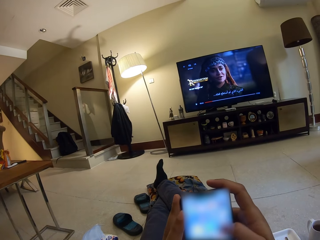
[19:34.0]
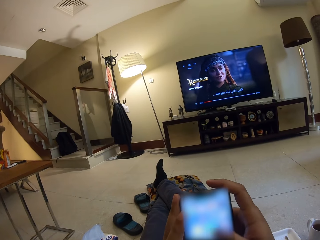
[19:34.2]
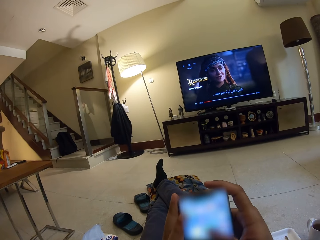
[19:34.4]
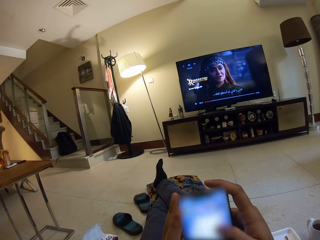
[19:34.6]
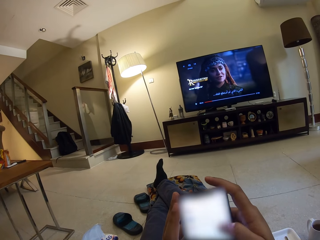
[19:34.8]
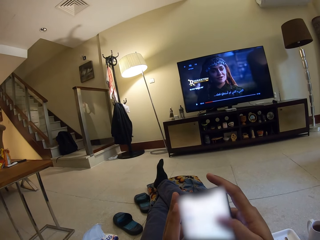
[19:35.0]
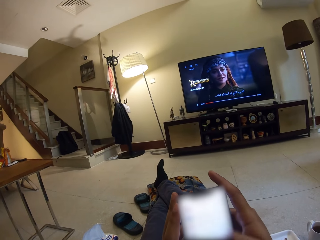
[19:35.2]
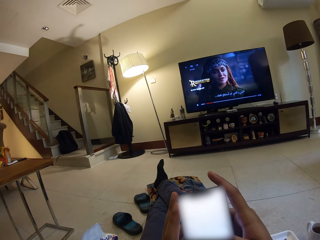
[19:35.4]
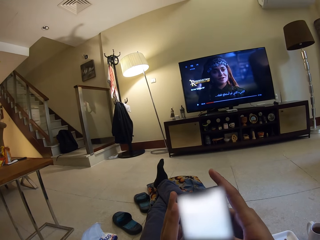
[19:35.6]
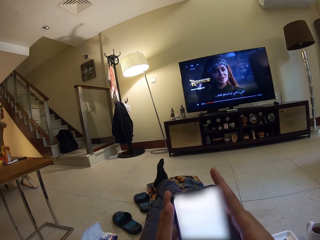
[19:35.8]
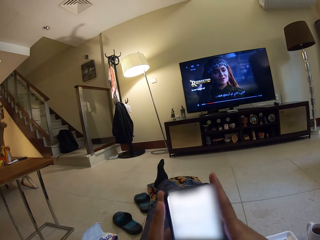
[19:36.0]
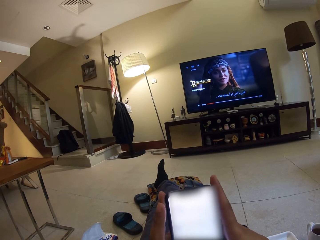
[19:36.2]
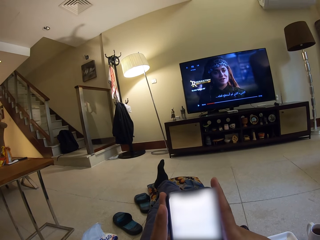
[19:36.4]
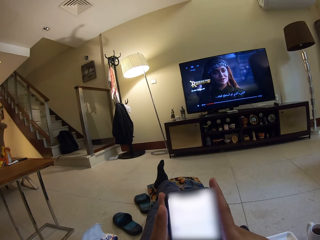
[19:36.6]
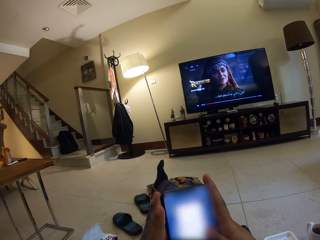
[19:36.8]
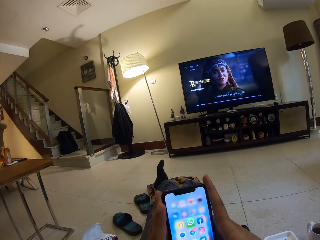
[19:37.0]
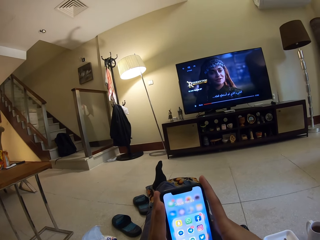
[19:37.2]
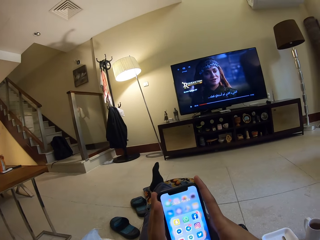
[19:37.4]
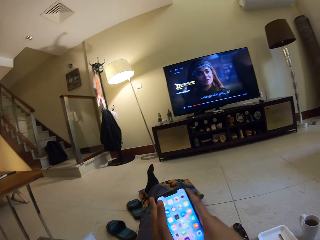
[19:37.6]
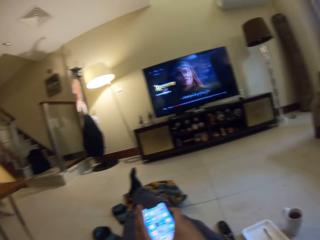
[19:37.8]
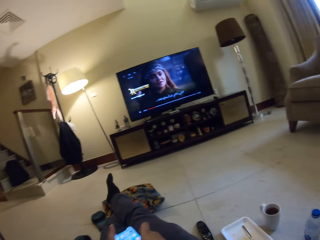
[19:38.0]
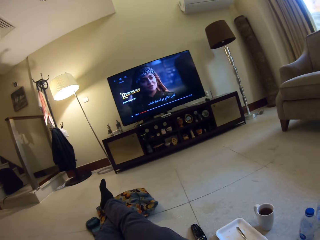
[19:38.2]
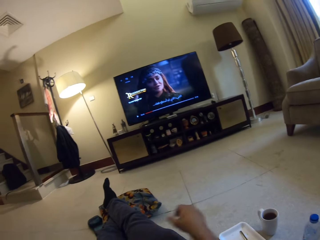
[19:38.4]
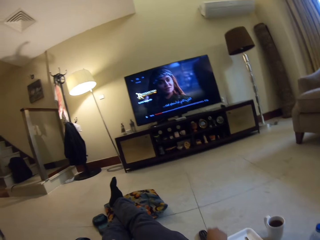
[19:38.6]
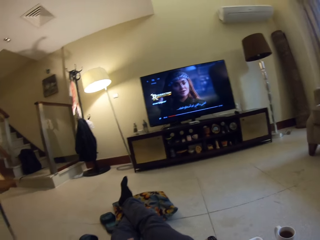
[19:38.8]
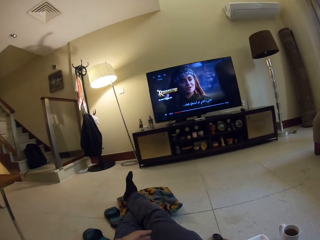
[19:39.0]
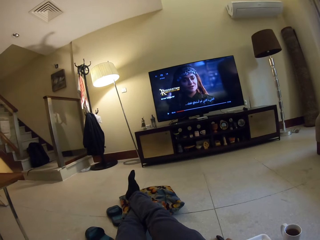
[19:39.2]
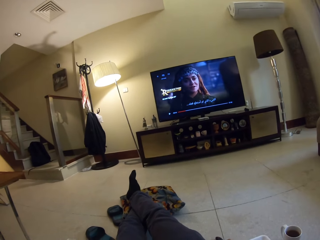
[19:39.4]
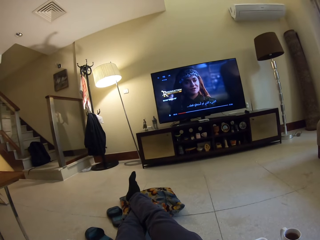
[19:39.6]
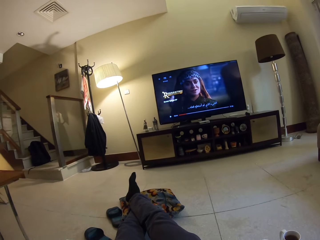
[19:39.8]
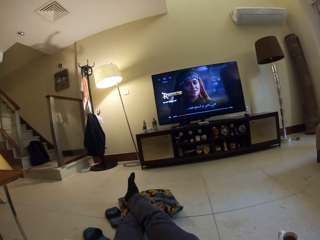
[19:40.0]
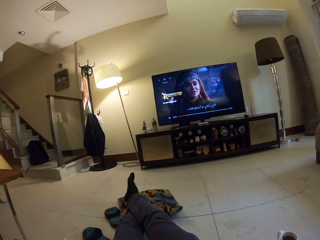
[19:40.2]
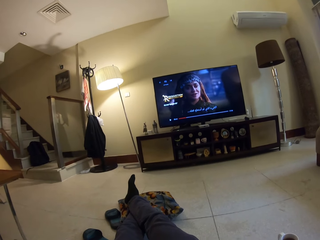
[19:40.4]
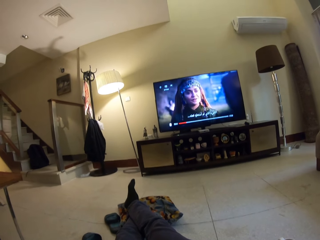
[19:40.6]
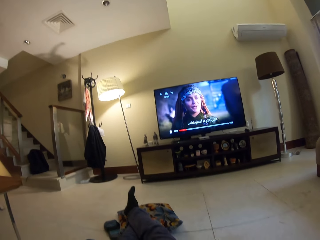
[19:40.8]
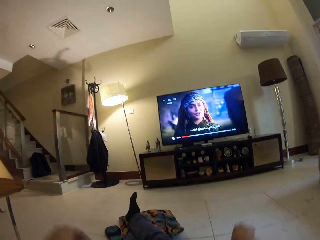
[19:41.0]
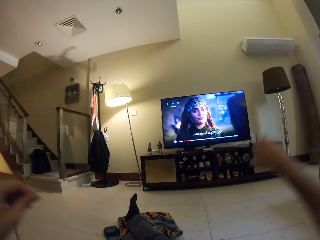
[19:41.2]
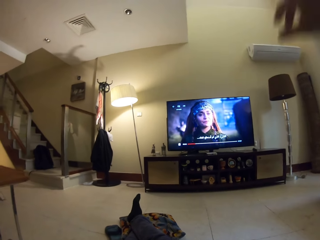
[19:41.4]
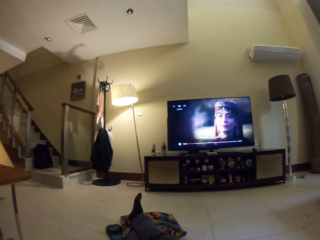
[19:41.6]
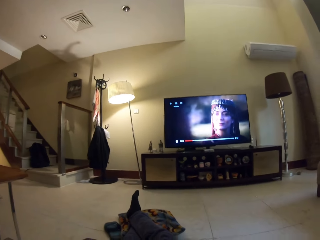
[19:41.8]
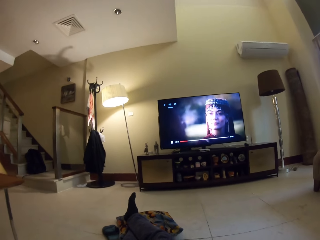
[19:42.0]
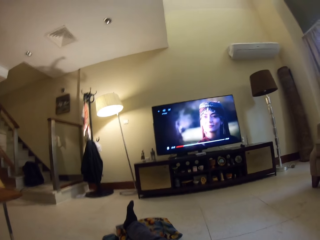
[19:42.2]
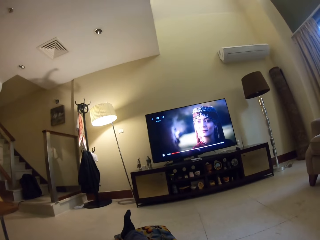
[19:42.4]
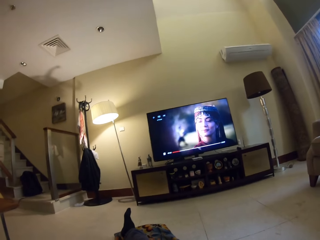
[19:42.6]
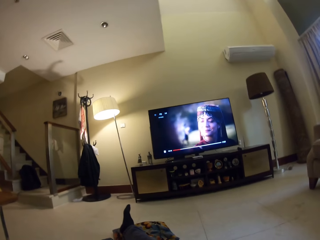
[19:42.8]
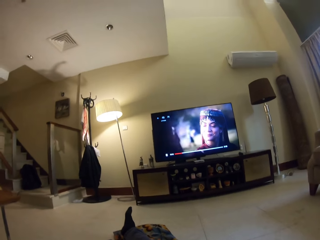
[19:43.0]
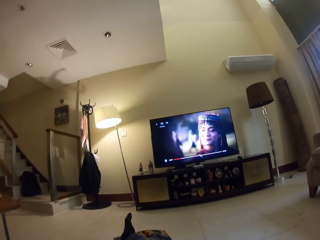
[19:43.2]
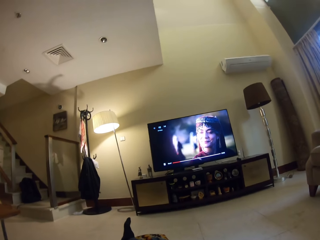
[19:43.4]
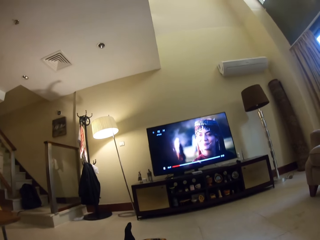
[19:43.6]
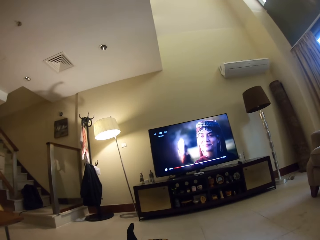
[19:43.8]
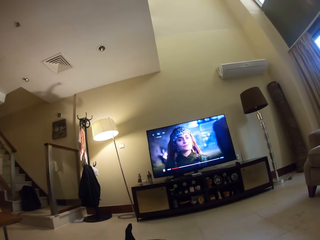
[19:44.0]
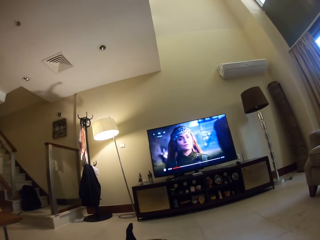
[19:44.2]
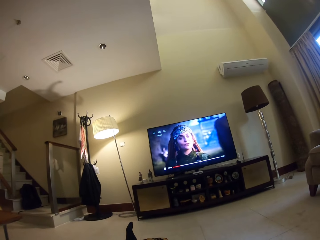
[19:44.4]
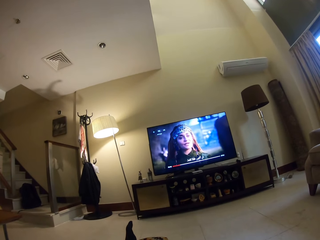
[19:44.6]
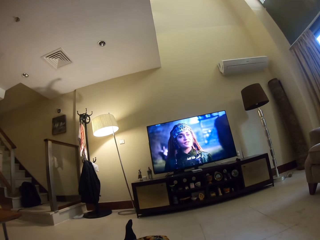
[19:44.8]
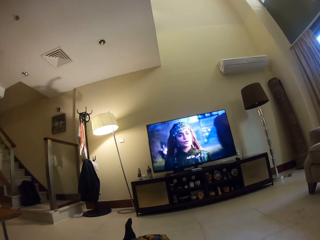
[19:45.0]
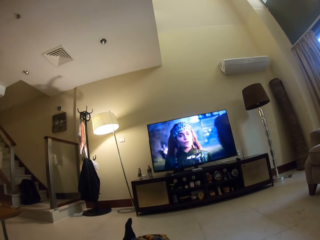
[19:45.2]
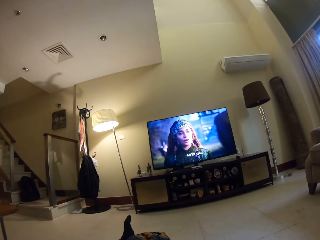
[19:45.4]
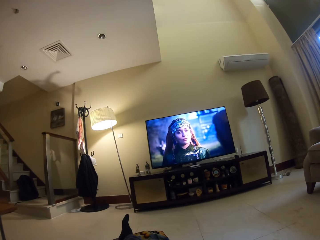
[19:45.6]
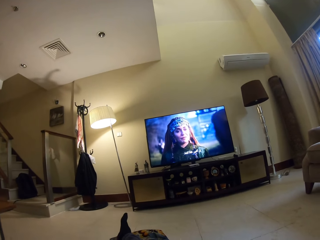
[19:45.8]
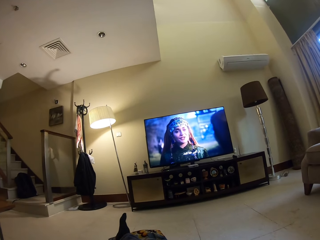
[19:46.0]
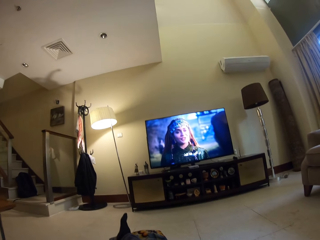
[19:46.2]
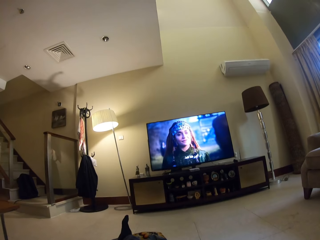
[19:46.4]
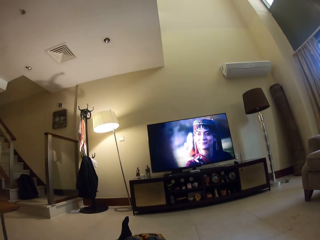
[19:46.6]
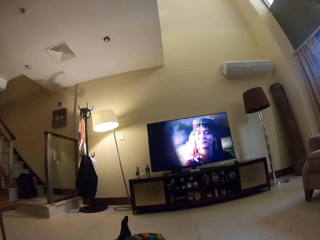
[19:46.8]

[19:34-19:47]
The camera wearer places the phone on his thighs. He picks up the remote. He operates the television. He watches television.

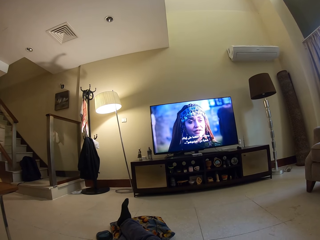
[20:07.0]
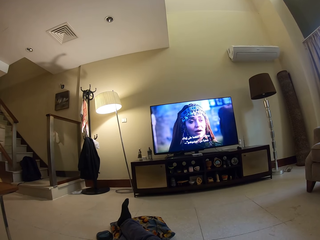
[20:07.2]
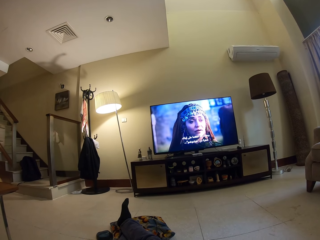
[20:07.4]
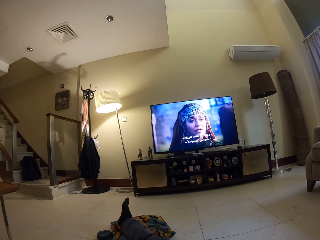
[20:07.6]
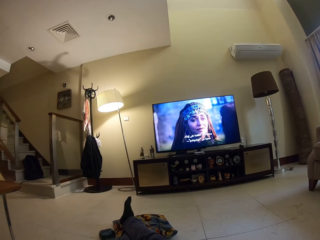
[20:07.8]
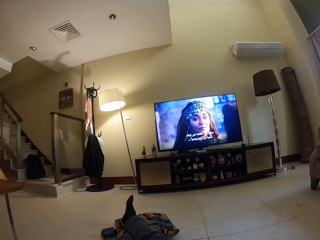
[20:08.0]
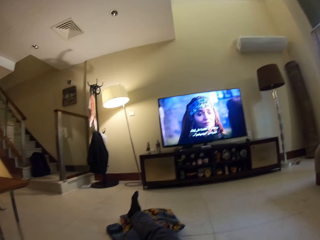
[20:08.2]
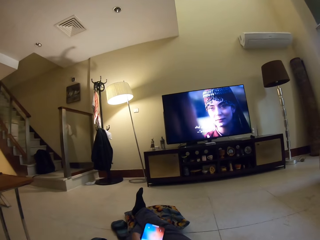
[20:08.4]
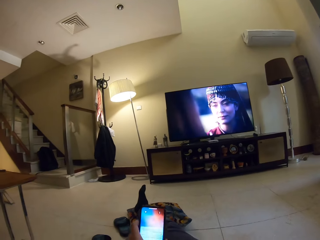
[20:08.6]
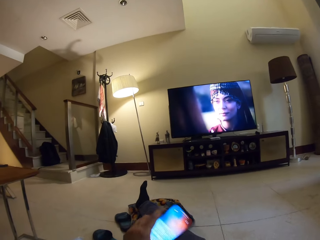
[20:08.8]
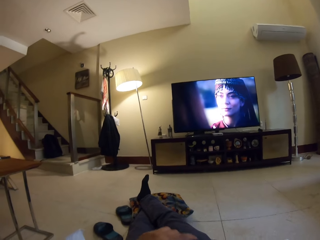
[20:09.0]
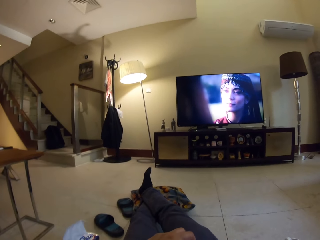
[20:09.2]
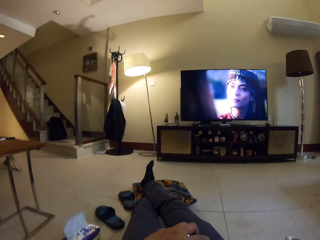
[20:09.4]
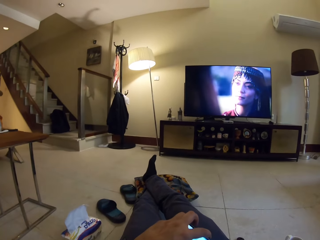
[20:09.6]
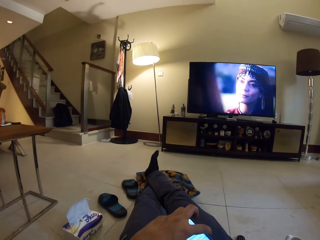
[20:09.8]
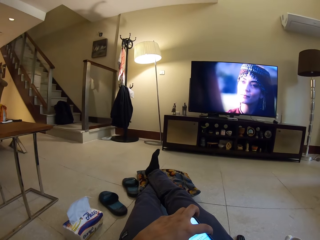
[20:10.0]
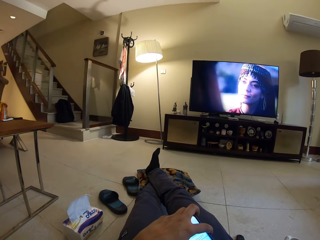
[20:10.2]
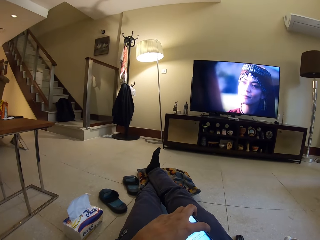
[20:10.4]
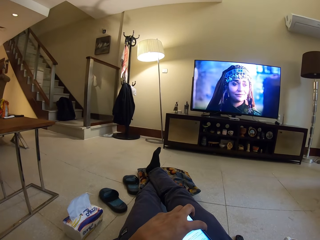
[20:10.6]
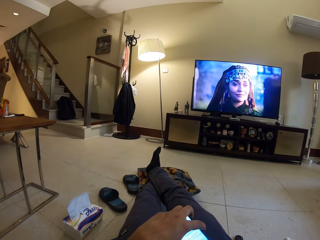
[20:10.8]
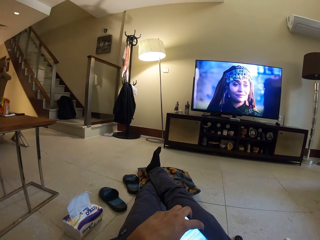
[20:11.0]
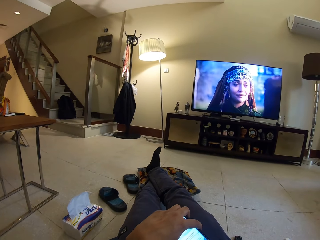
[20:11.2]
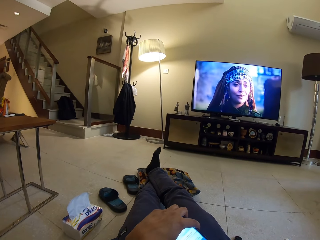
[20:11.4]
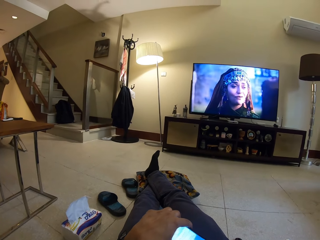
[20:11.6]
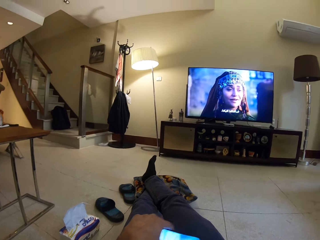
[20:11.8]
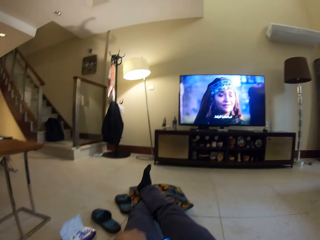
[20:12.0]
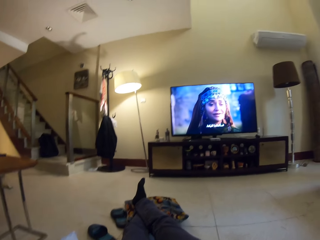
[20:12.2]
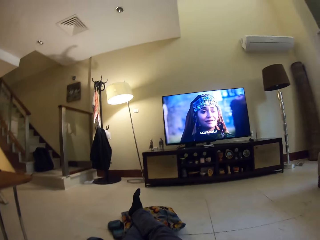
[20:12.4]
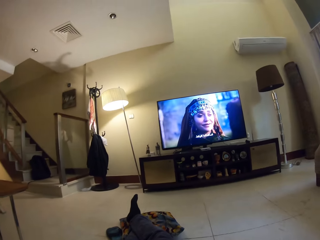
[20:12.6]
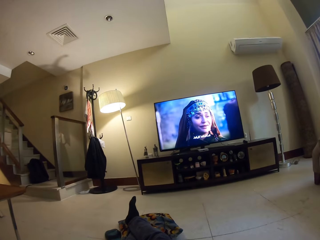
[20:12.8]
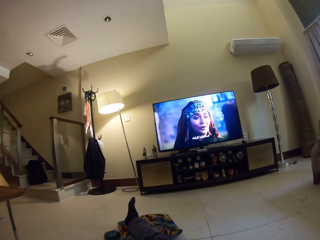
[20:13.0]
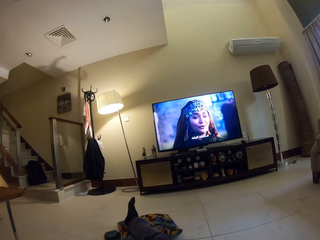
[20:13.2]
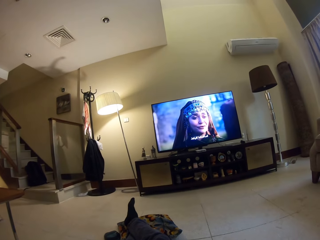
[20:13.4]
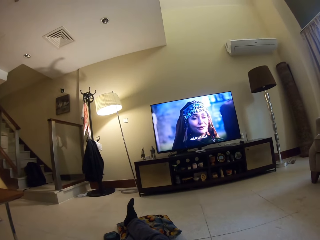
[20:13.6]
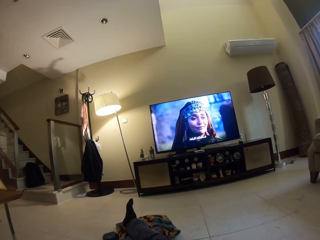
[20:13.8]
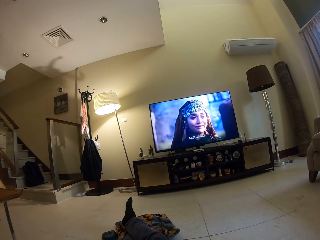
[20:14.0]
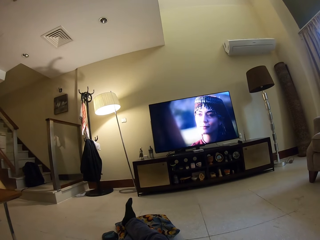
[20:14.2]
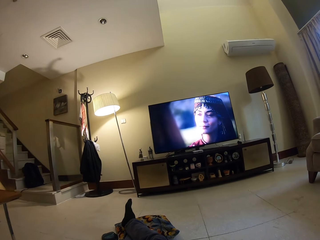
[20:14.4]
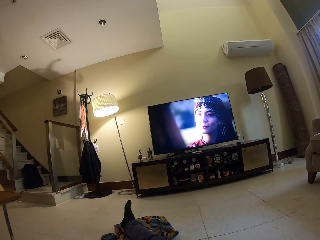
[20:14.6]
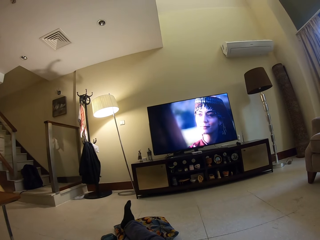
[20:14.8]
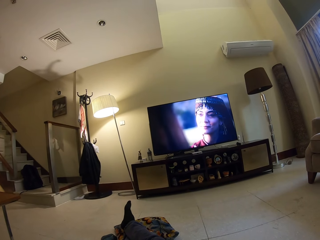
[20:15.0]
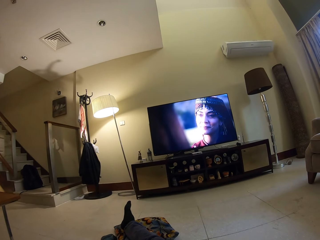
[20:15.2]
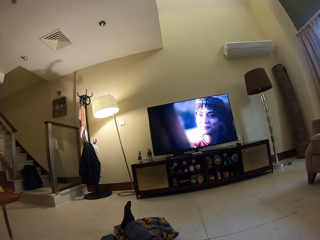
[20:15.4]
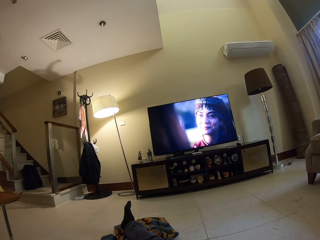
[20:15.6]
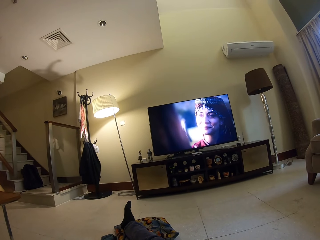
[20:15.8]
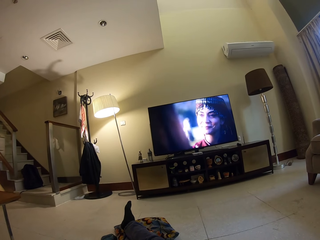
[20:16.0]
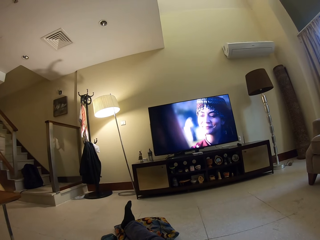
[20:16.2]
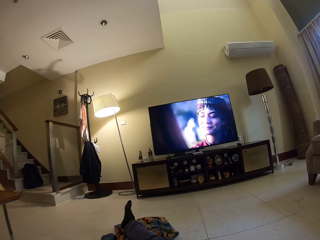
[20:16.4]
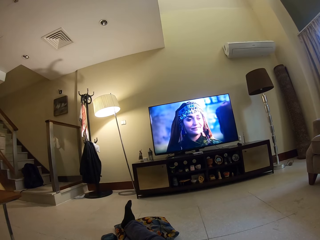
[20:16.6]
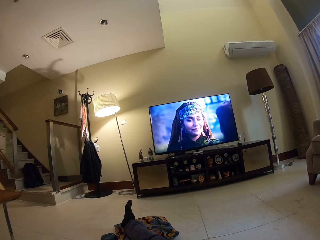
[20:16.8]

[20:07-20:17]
The camera wearer places the phone on his thighs. He watches television.
